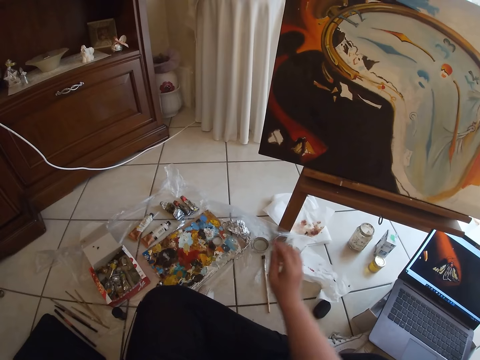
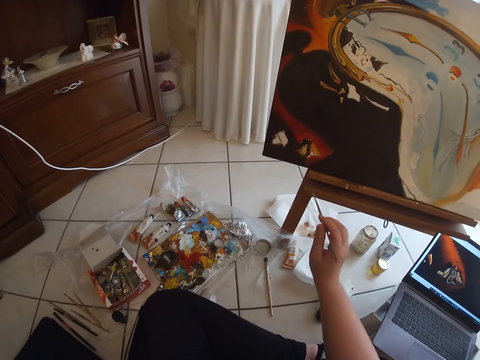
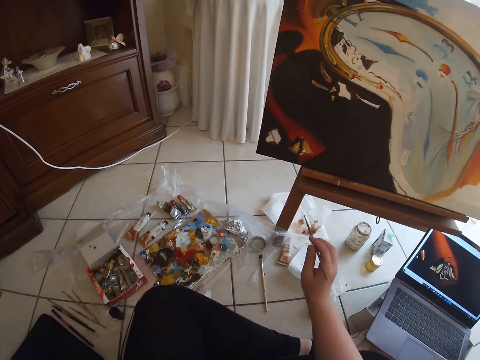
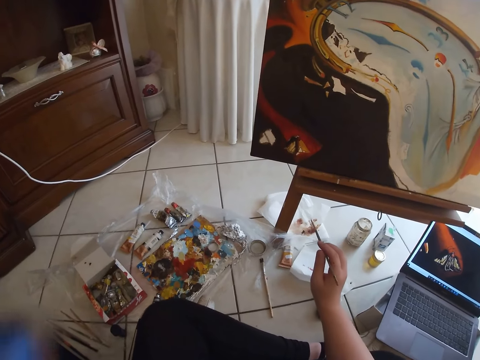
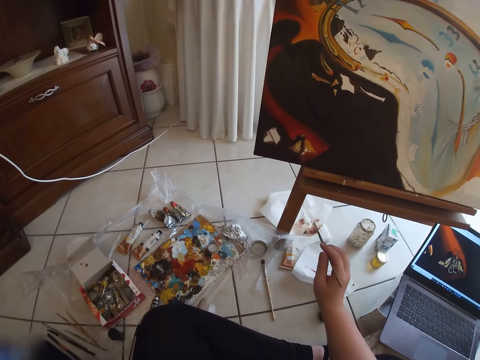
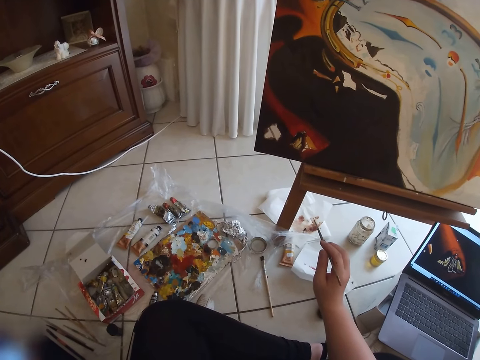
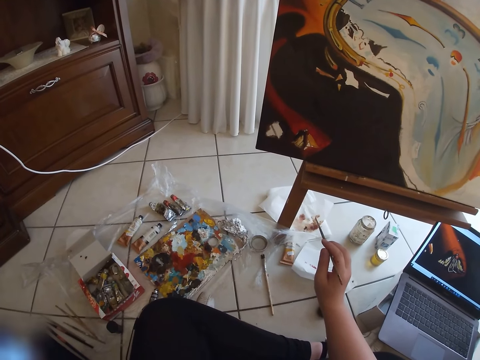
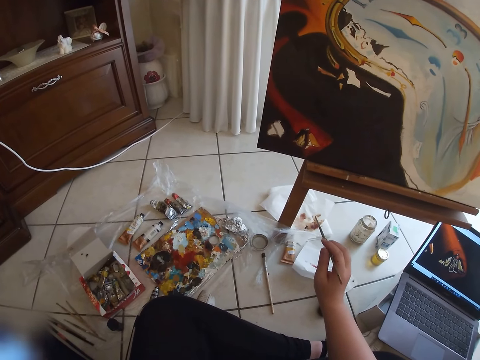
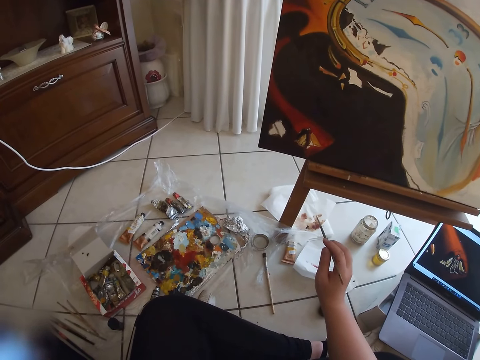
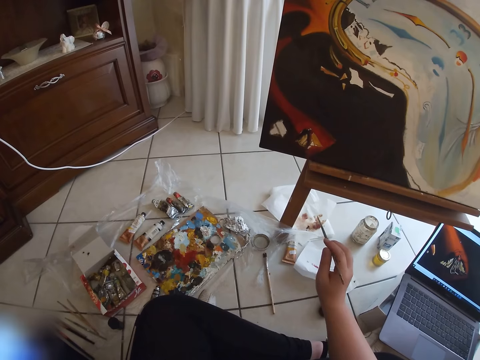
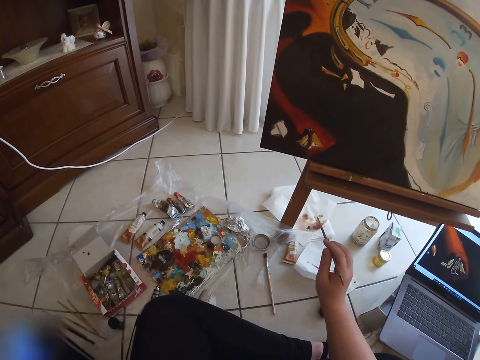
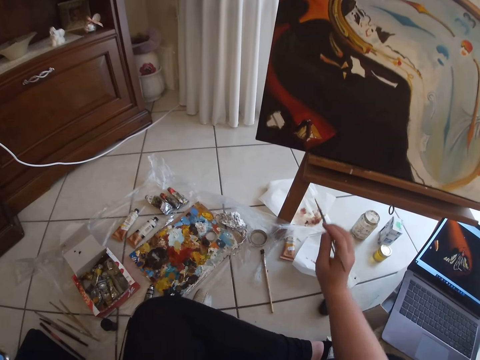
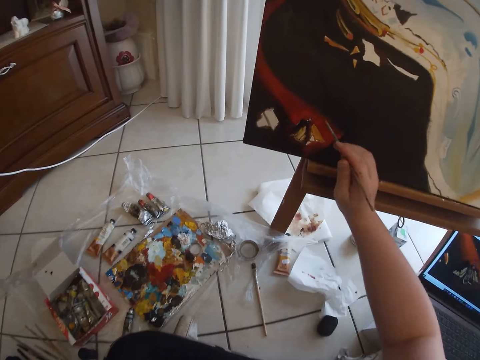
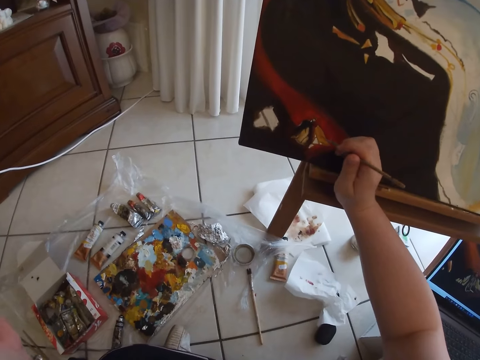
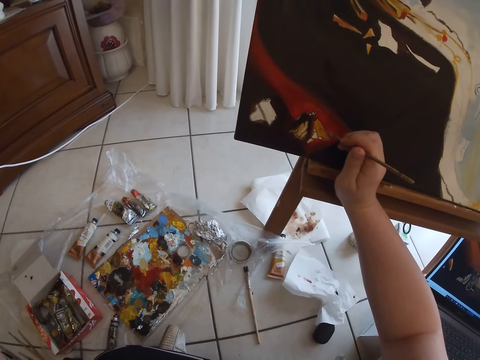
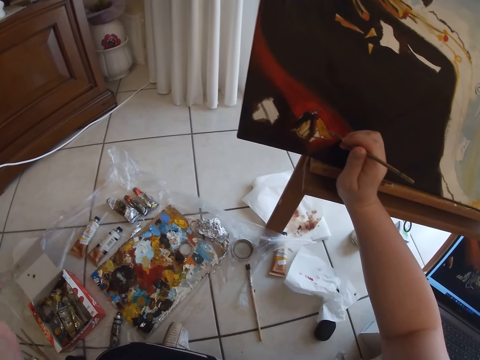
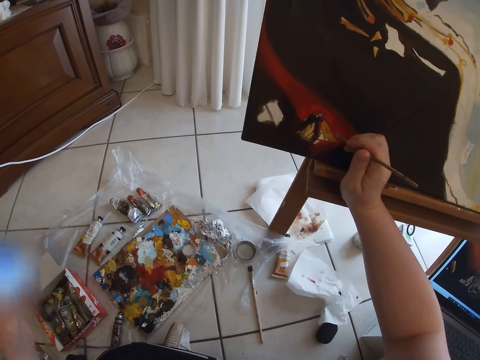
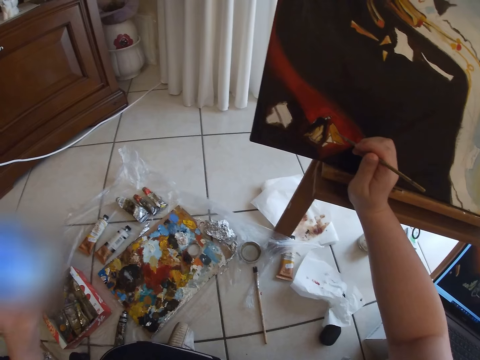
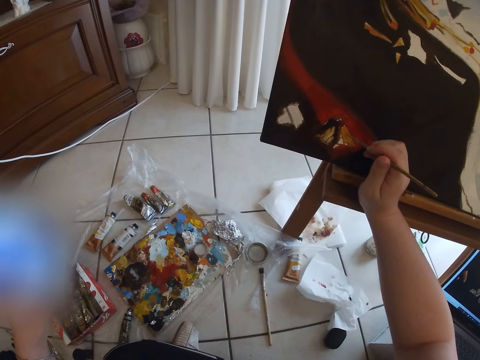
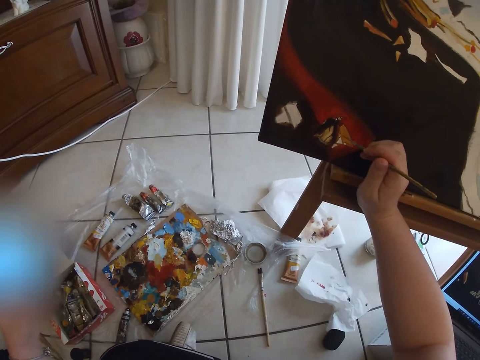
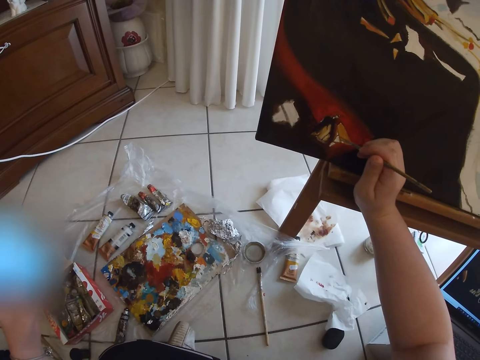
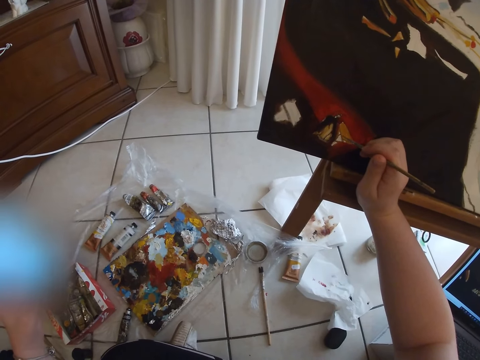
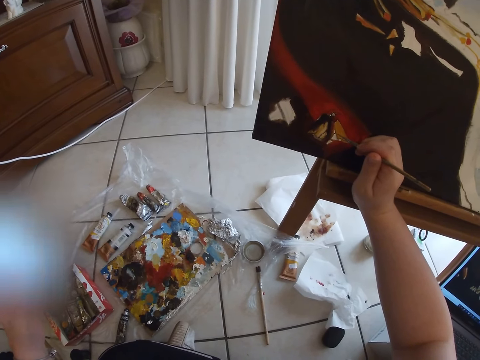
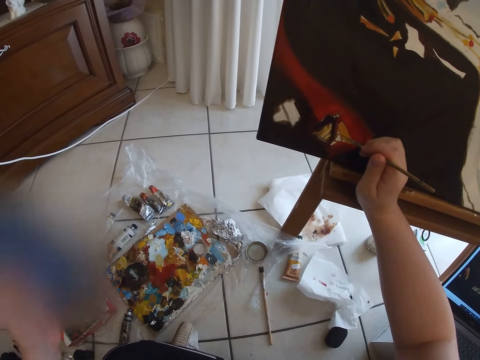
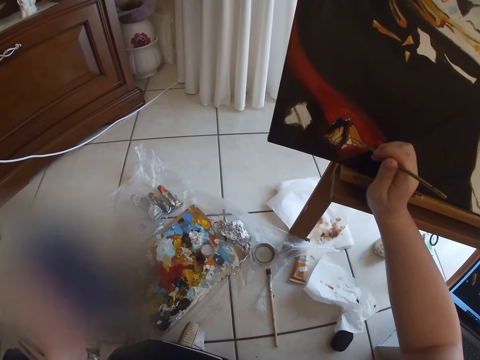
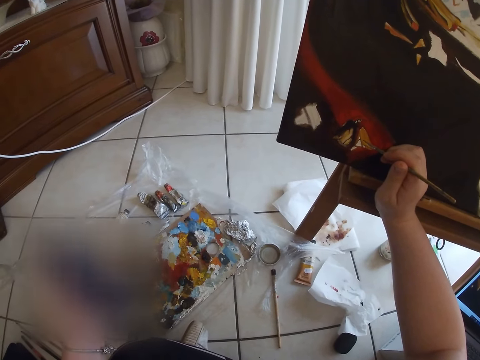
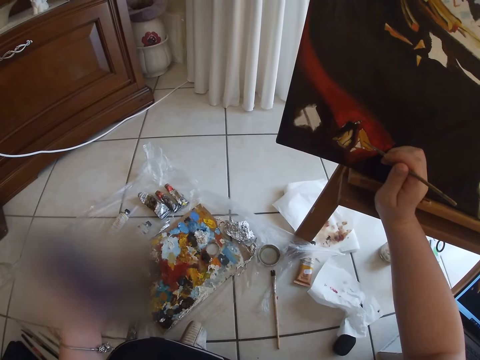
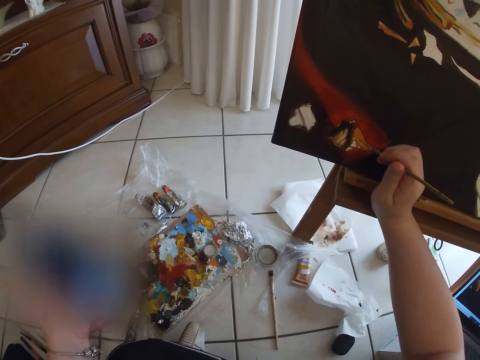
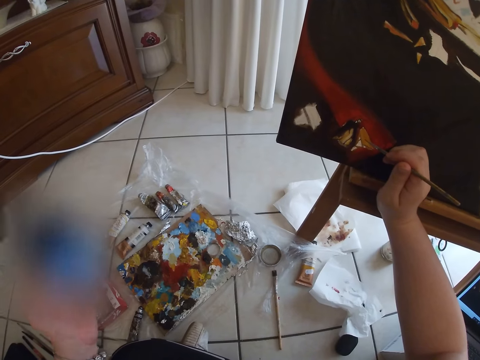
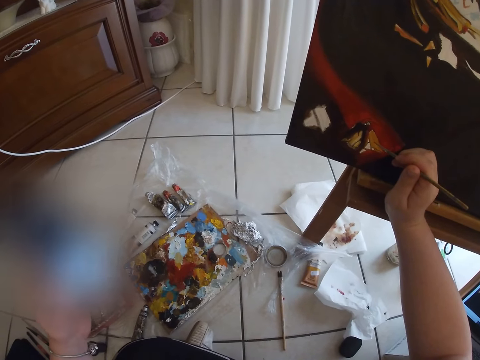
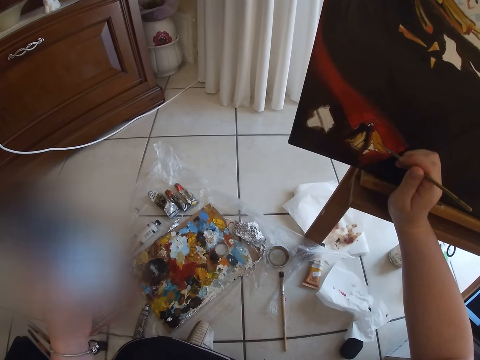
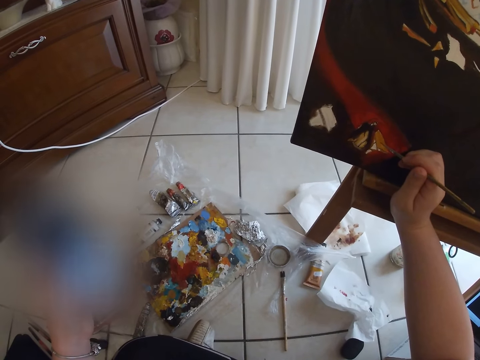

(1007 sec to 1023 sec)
The camera wearer stretches a hand towards the canvas. She picks up a phone from the floor with her left hand. She puts her right hand with the paintbrush on the canvas. She strokes the canvas. She presses some buttons on the phone in her left hand. She holds something.

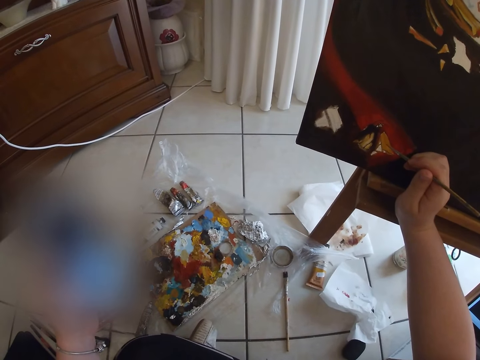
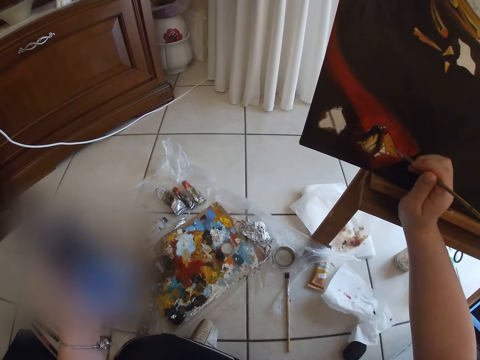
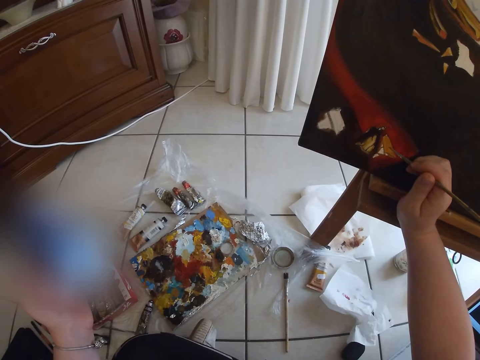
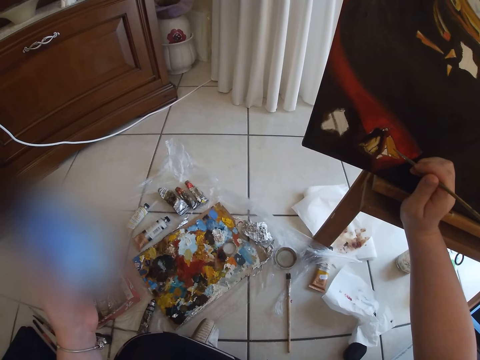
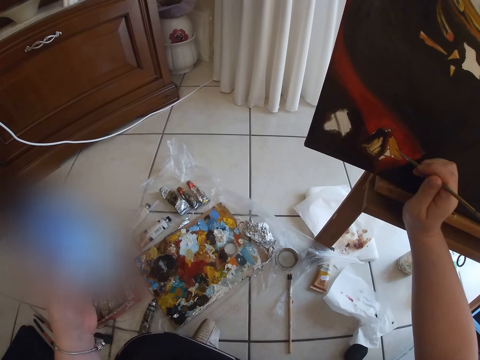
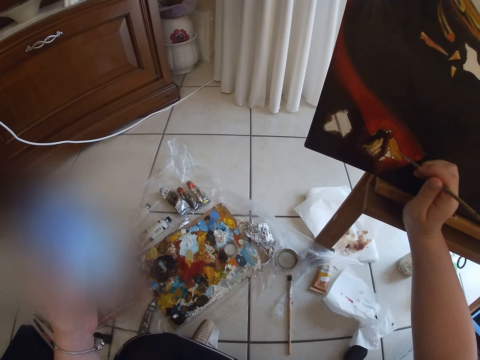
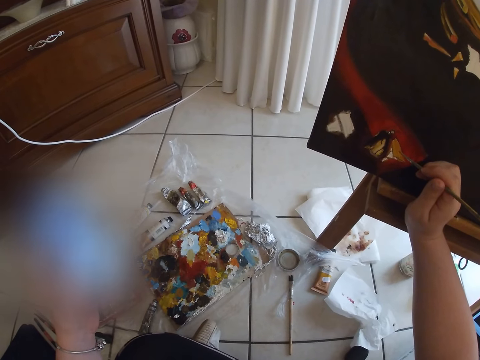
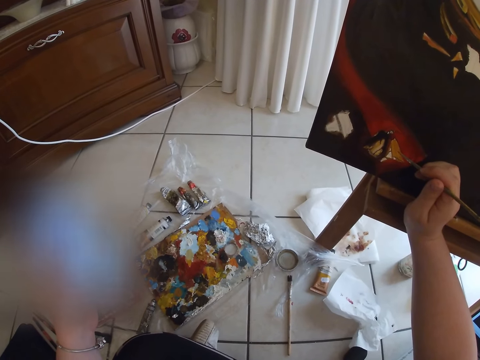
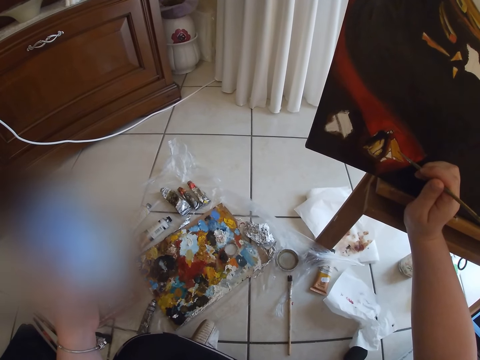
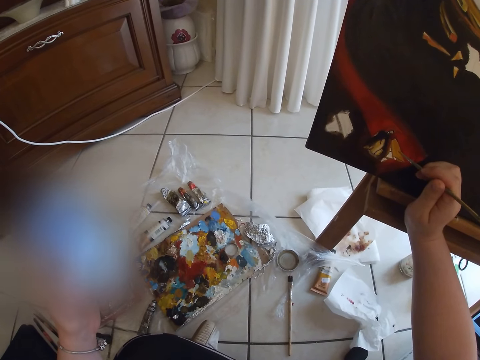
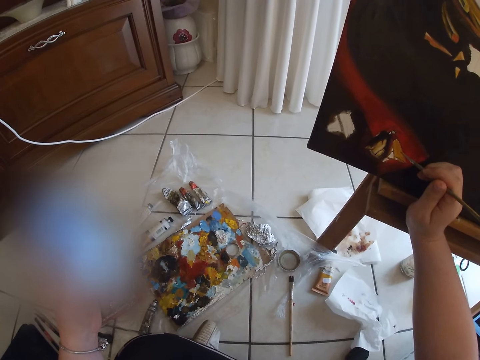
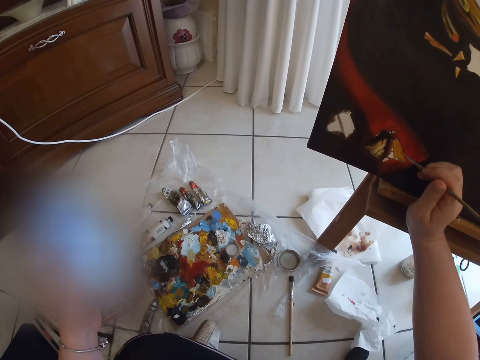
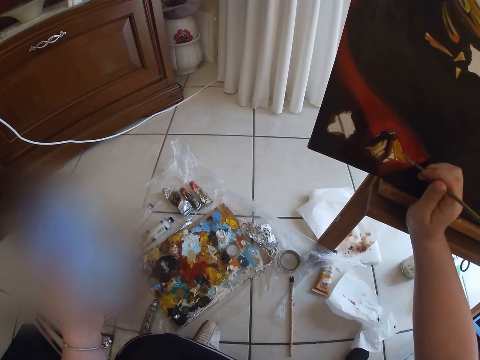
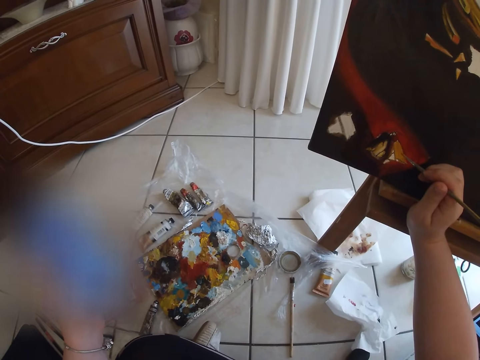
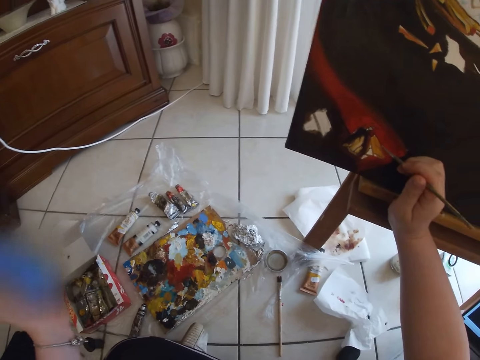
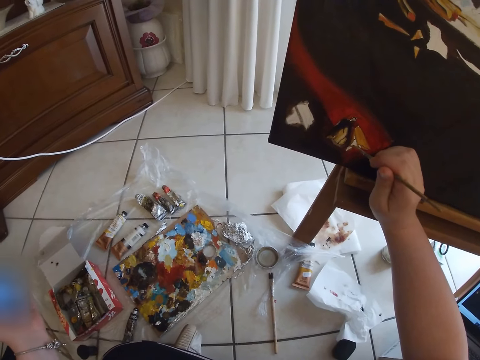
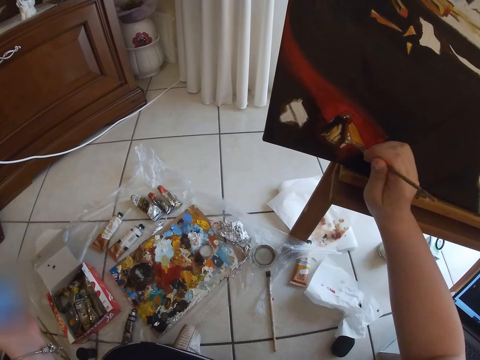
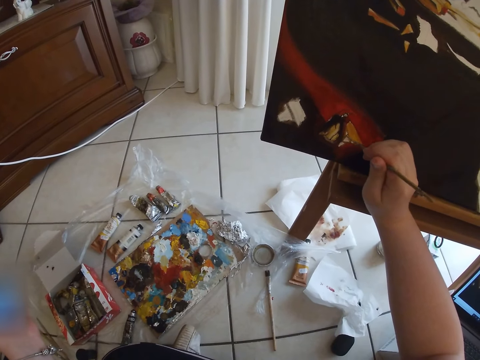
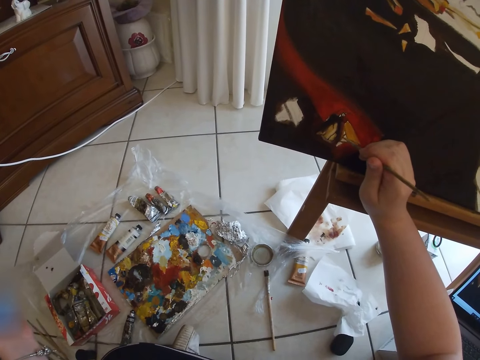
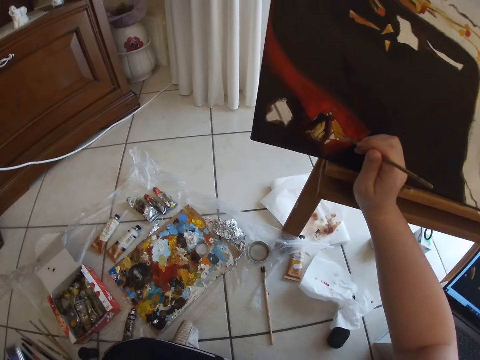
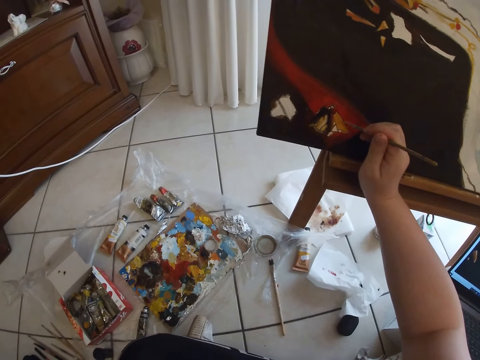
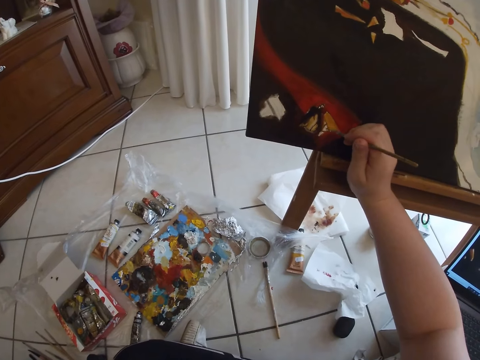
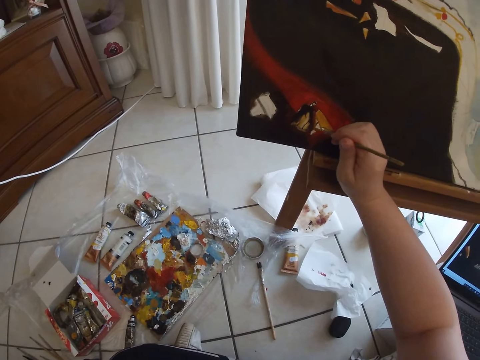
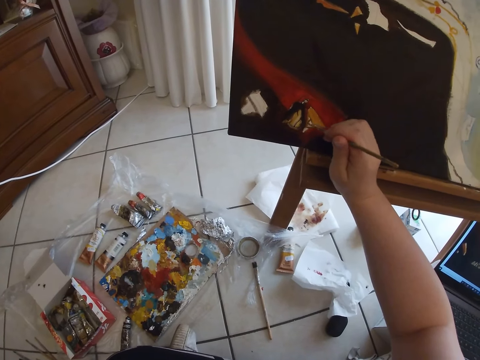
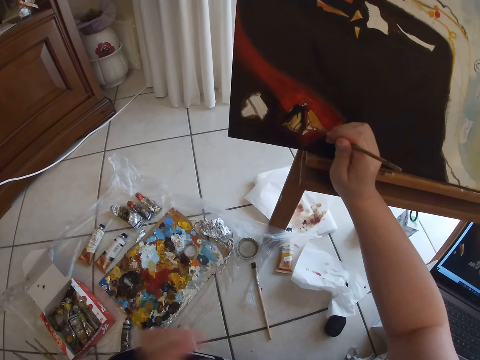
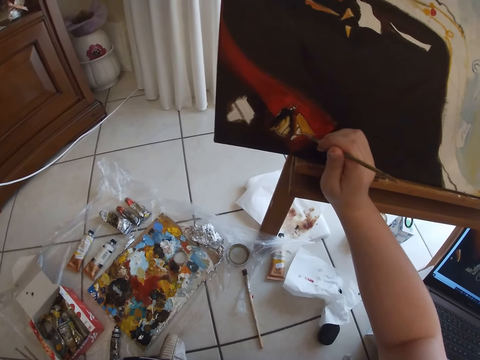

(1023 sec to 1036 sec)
The camera wearer paints on the canvas with the paintbrush in her right hand. She drops the phone in her left hand on the floor.
